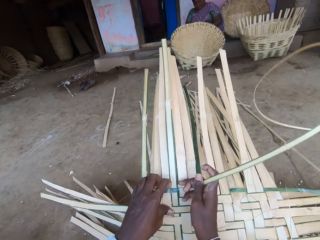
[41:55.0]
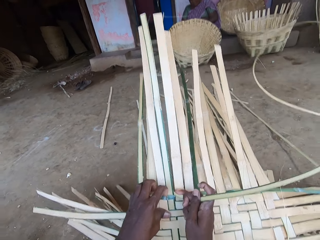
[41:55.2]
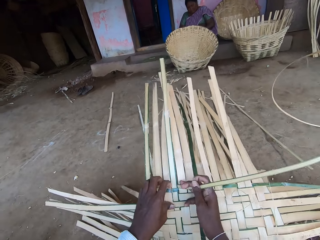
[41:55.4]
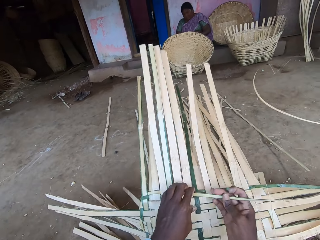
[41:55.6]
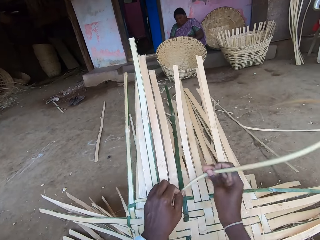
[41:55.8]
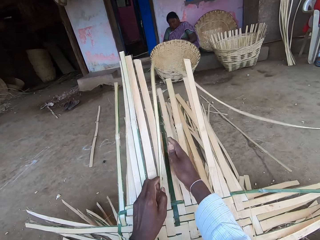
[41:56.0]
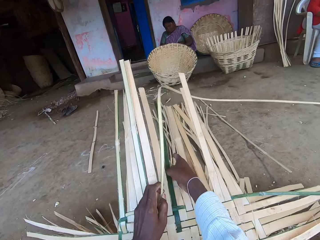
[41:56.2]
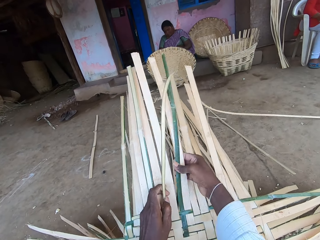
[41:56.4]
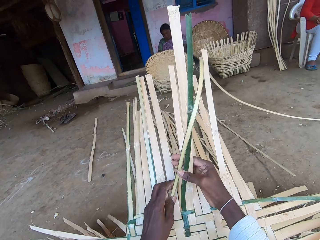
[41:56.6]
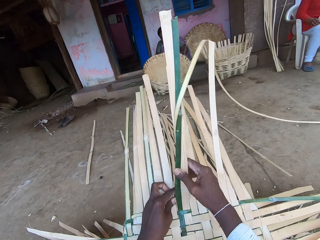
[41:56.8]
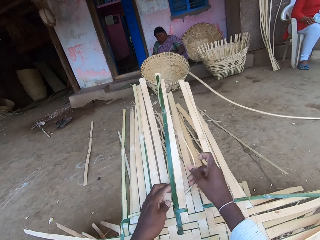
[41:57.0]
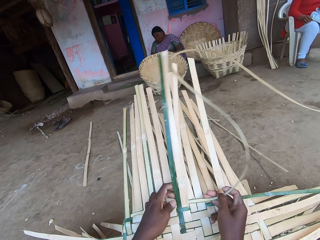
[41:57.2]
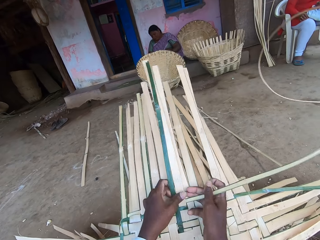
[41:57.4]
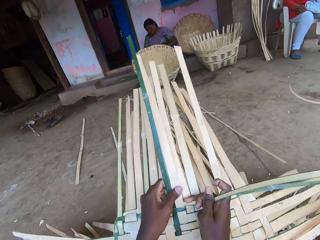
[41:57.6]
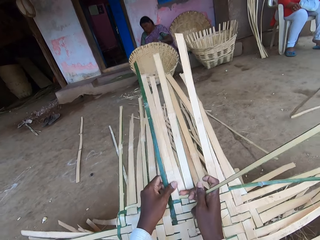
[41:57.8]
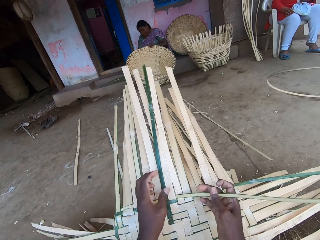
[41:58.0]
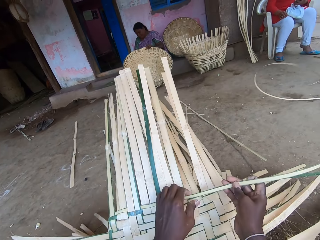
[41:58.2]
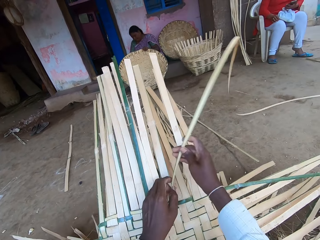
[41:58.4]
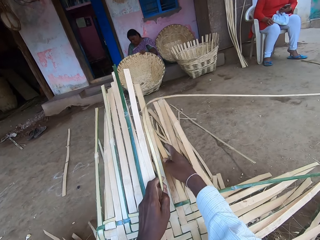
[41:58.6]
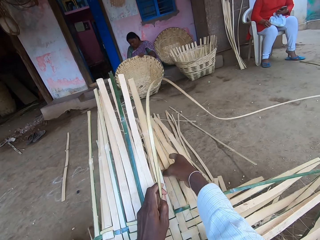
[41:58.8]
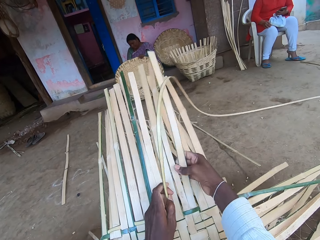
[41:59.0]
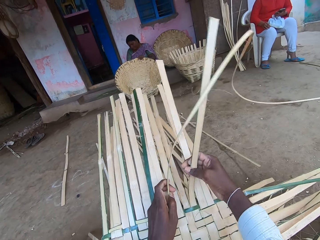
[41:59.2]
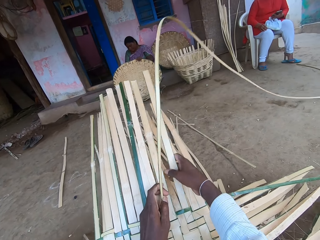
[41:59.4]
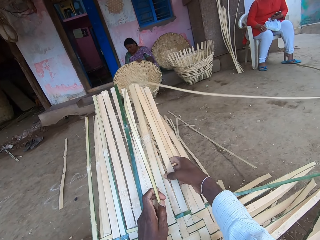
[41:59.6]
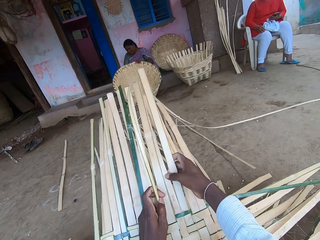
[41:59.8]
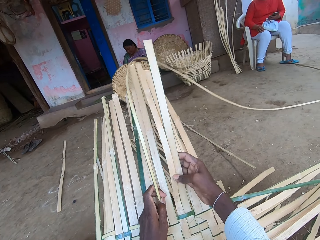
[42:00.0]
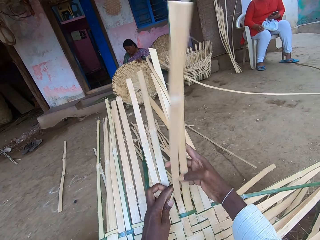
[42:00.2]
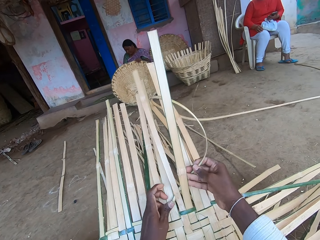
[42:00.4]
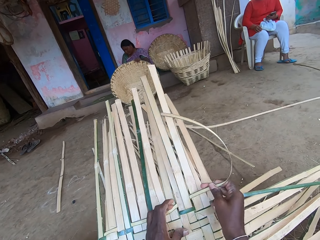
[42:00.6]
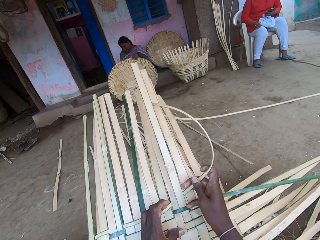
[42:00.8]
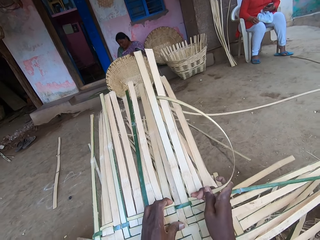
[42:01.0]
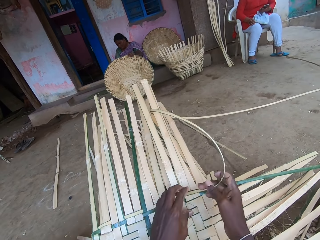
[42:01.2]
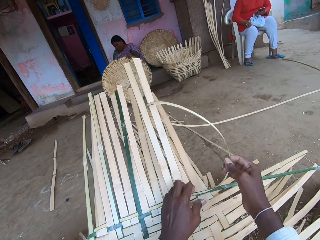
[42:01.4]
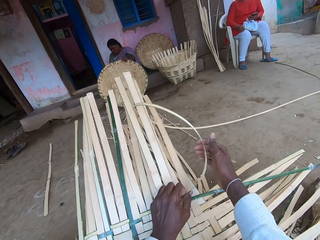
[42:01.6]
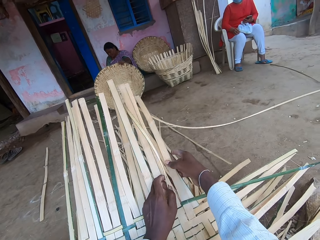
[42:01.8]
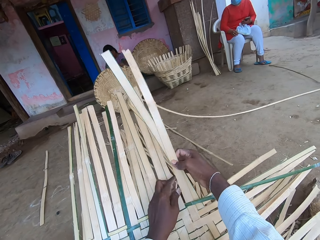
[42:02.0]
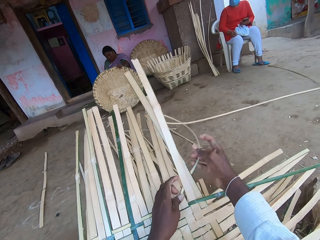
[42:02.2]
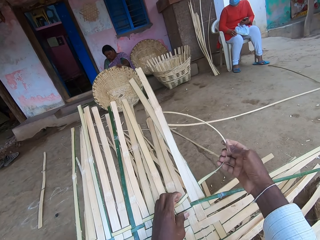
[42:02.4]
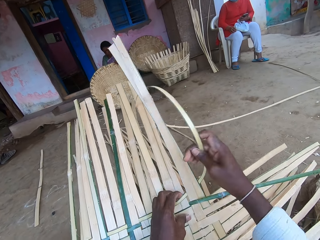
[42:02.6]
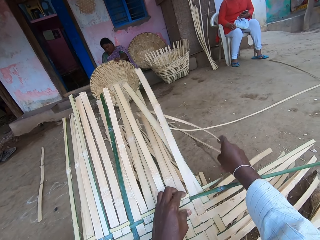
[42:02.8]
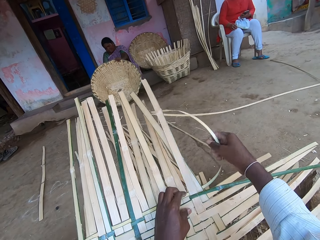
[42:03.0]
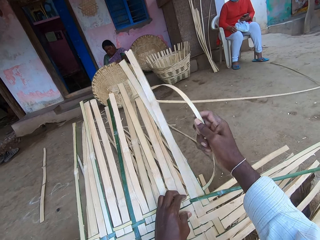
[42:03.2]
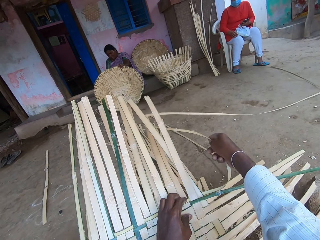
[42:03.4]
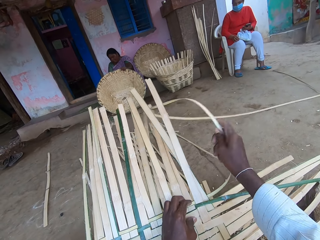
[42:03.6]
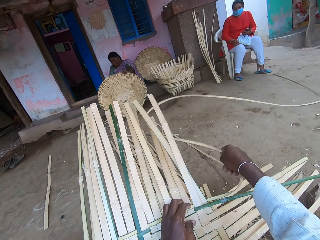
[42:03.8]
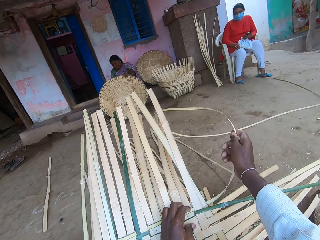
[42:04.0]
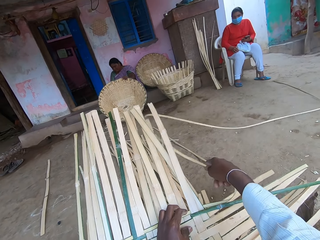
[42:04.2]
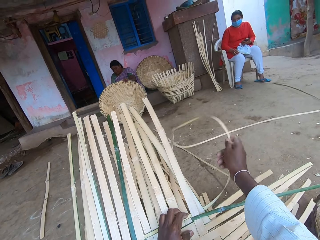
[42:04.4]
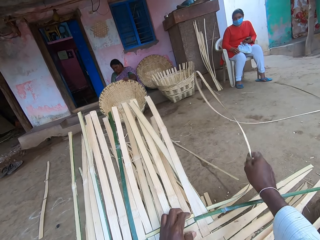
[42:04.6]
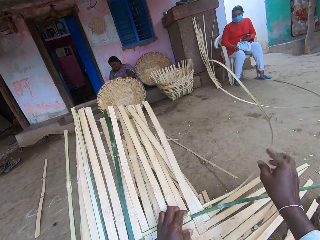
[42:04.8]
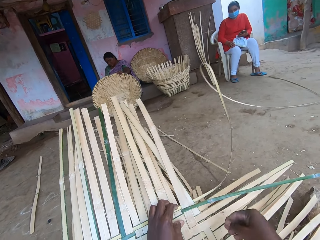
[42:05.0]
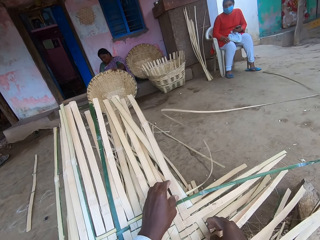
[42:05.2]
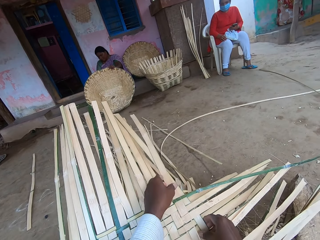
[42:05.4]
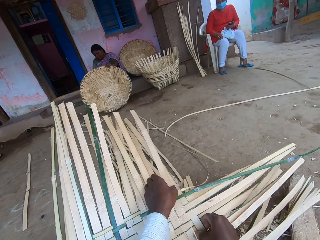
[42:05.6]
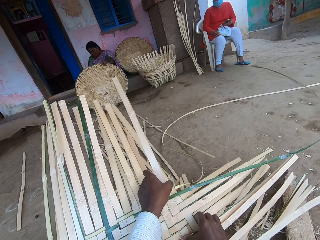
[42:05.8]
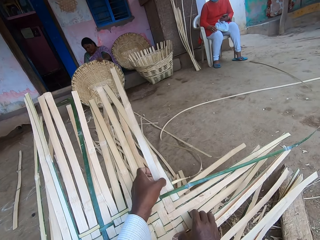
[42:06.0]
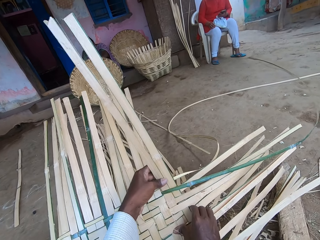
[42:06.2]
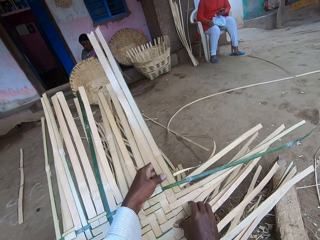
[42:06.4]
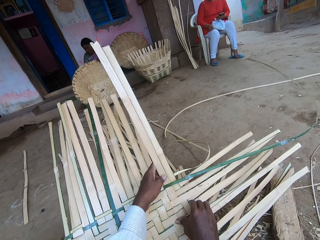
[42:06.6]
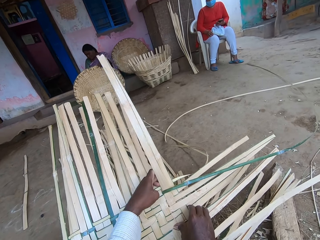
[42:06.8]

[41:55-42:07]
The camera wearer weaves the bamboo strips. The woman adjusts the basket on the floor with her left hand. The camera wearer pulls the bamboo strips. They weave the bamboo strips. They pull the bamboo strips. They weave the bamboo strips. They talk.

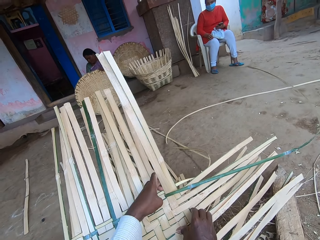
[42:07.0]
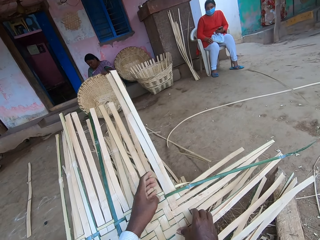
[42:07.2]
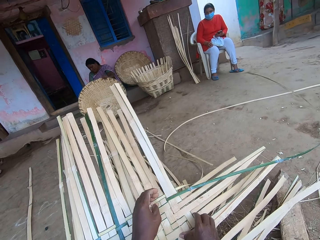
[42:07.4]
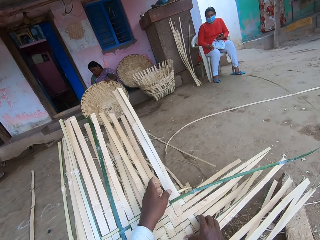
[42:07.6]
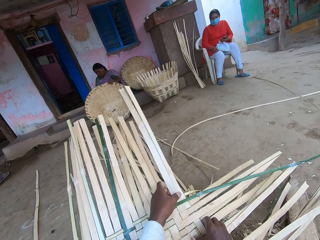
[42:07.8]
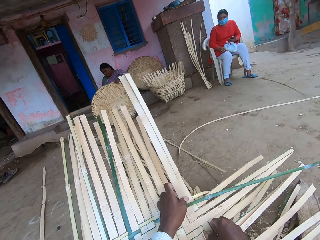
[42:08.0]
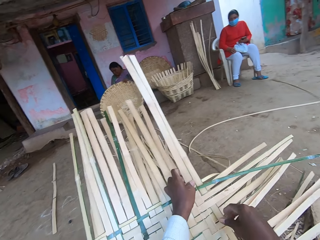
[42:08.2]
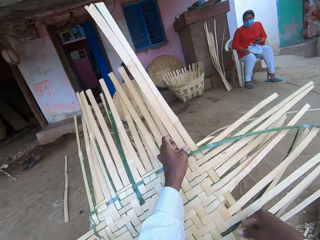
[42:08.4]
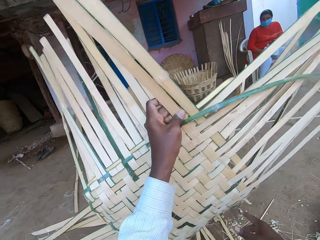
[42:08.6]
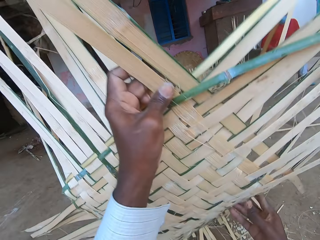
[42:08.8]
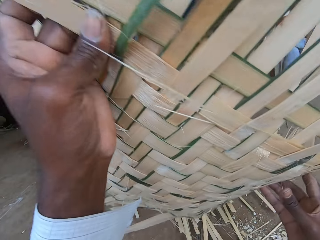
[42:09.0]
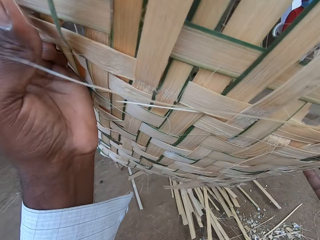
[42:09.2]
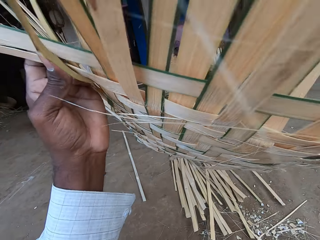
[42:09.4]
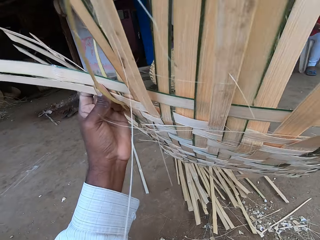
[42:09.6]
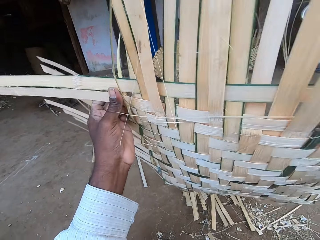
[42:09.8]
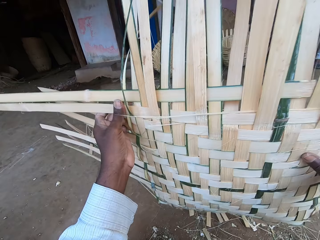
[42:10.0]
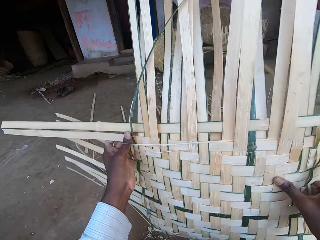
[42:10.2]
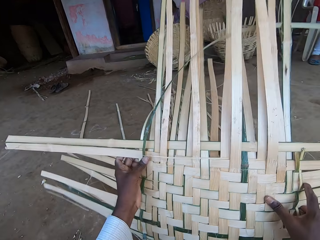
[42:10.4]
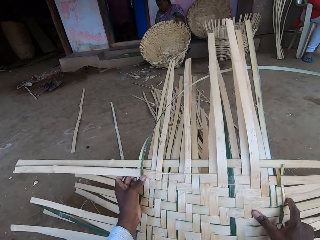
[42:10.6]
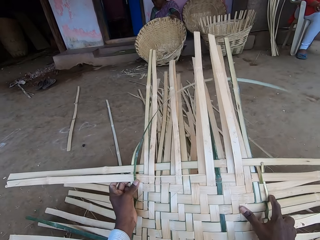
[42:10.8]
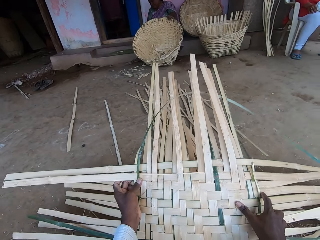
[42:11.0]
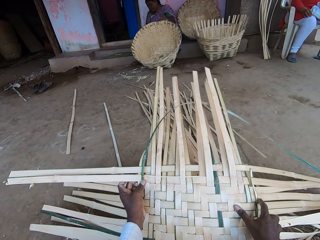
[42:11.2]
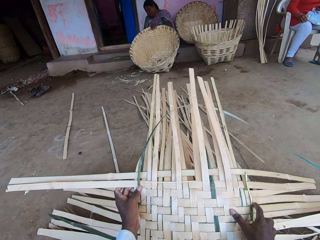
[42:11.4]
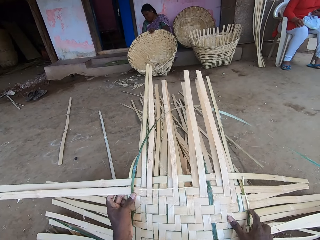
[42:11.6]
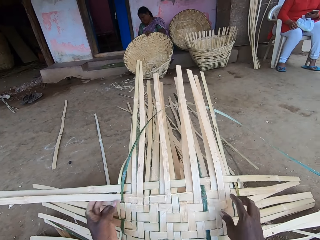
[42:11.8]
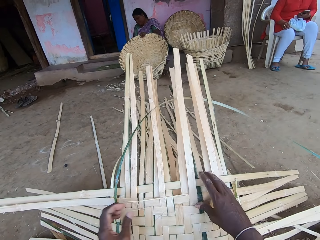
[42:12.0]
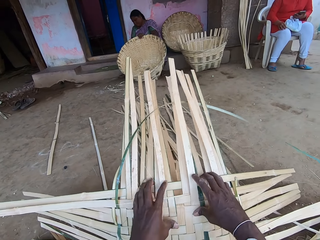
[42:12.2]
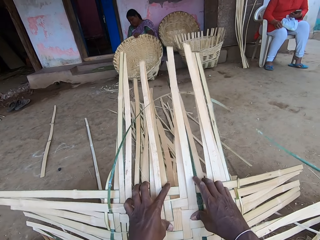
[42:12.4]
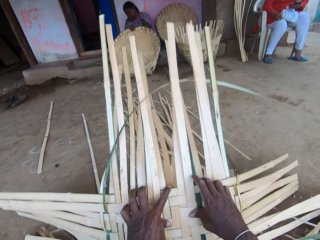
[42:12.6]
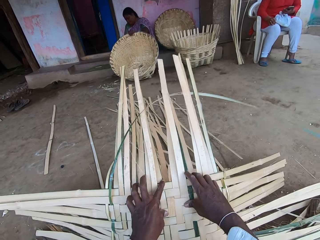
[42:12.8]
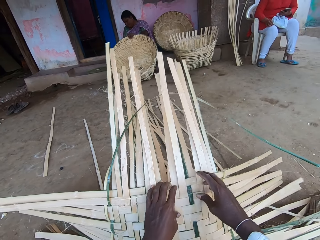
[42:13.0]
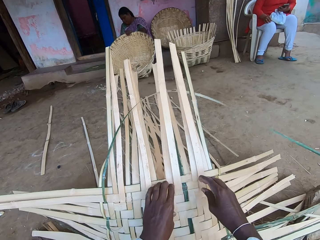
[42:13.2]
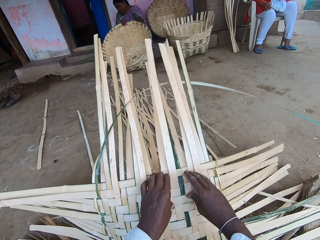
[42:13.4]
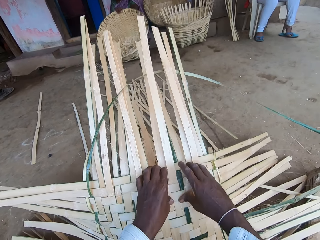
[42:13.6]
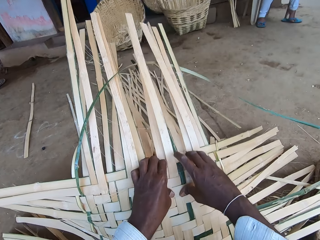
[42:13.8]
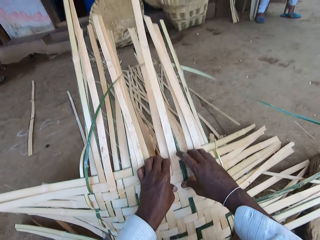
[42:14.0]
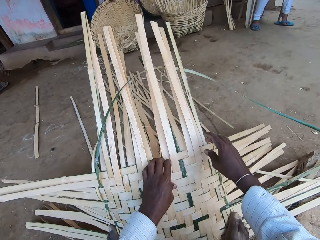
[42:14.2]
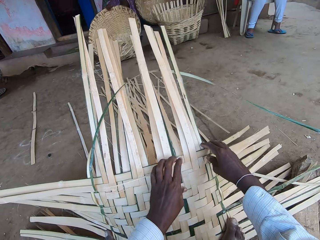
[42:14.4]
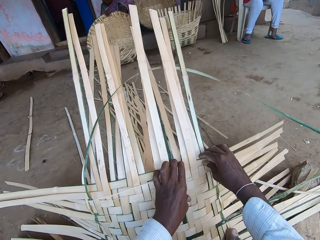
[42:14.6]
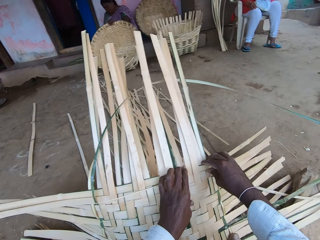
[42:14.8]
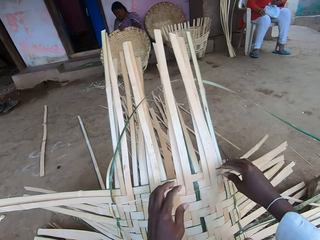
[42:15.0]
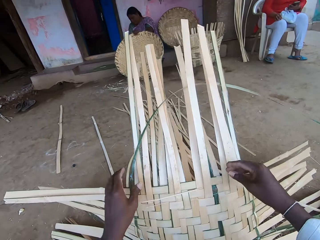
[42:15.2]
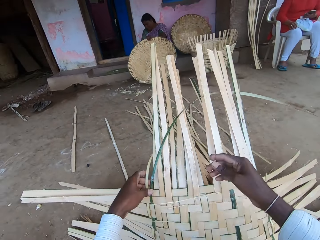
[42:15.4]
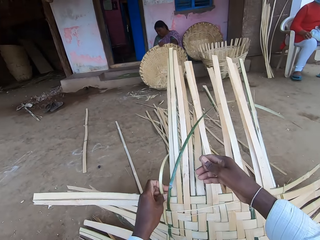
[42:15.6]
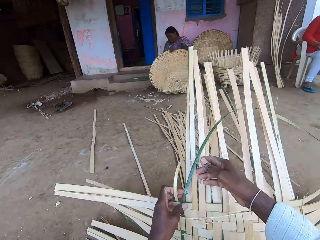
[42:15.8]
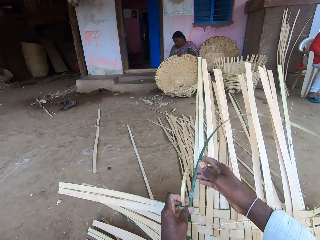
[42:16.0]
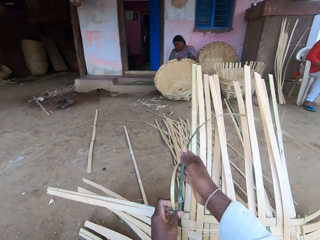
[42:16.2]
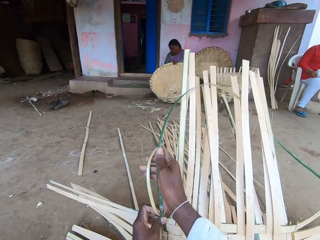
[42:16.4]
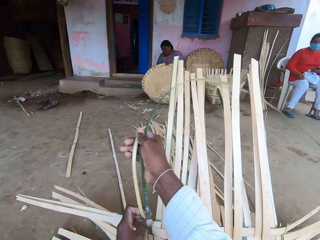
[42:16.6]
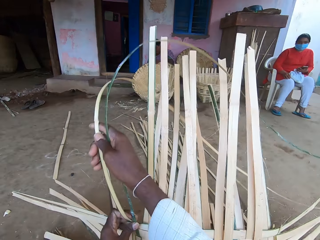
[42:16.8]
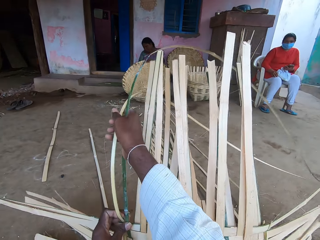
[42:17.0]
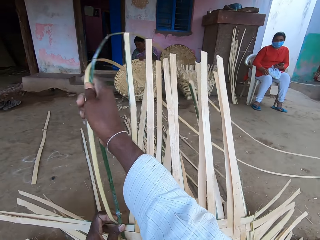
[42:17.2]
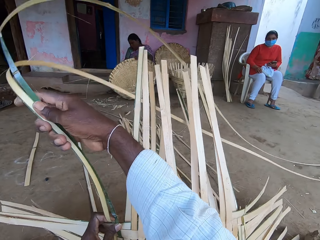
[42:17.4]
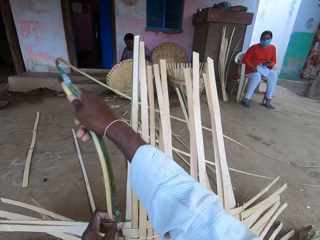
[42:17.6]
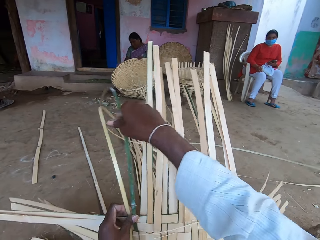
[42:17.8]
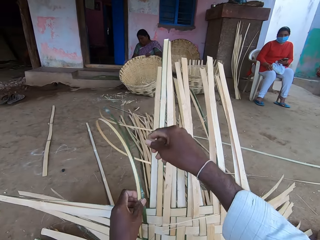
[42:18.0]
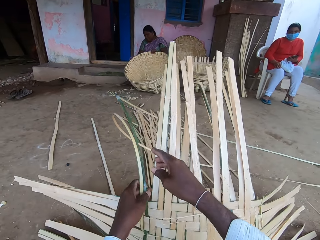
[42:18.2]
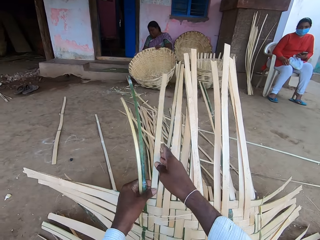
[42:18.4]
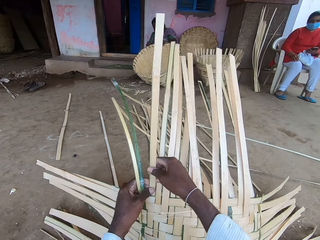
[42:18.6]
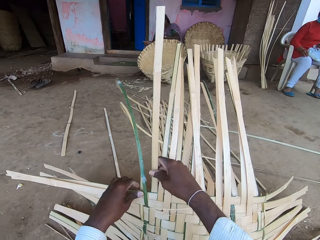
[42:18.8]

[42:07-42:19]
The camera wearer picks up the basket from the floor with his hands. He turns the basket. He places the basket on the floor with his hands. He adjusts the basket's bamboo strip with his hands. He presses the bamboo strips. He pulls at the bamboo strips with his right hand. The woman adjusts the basket on the floor with her left hand.
